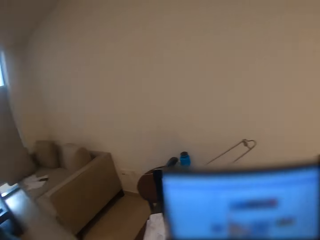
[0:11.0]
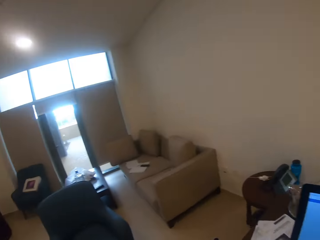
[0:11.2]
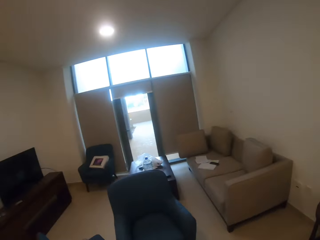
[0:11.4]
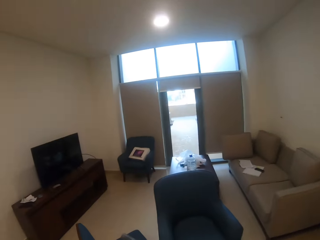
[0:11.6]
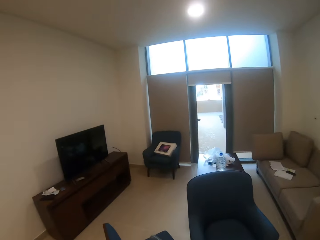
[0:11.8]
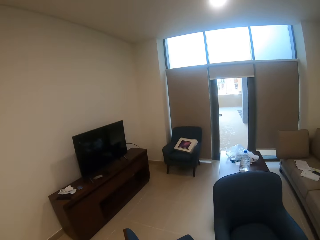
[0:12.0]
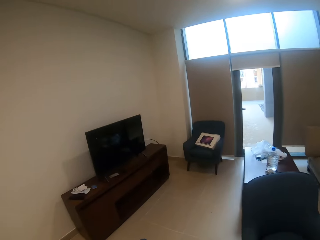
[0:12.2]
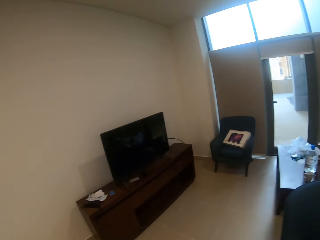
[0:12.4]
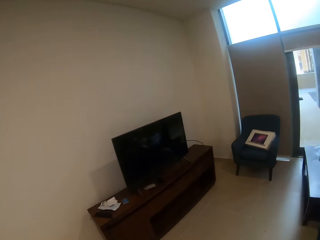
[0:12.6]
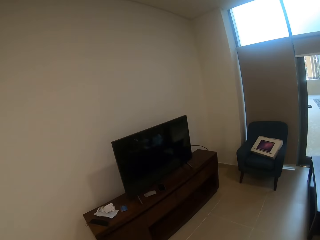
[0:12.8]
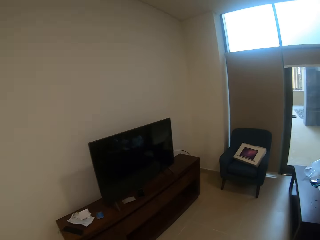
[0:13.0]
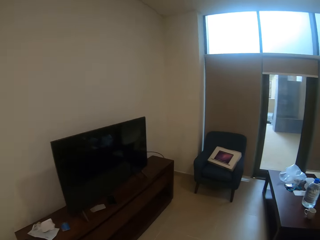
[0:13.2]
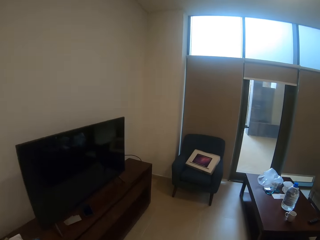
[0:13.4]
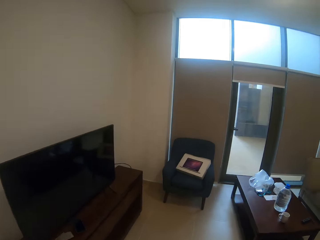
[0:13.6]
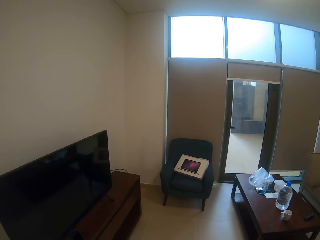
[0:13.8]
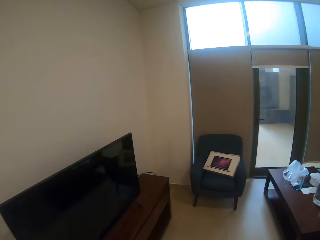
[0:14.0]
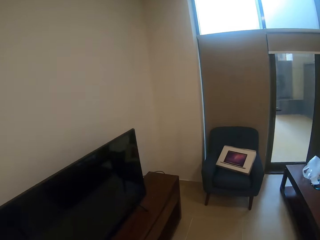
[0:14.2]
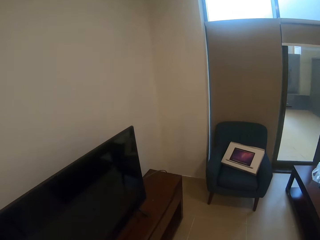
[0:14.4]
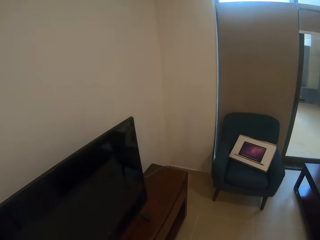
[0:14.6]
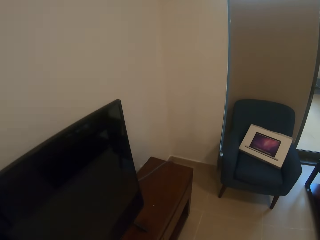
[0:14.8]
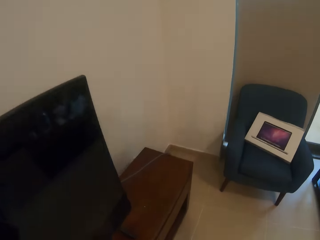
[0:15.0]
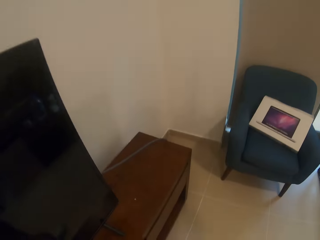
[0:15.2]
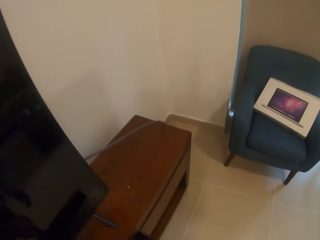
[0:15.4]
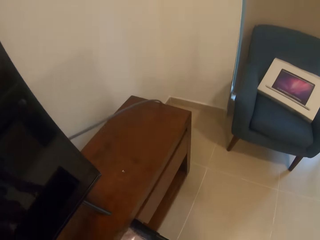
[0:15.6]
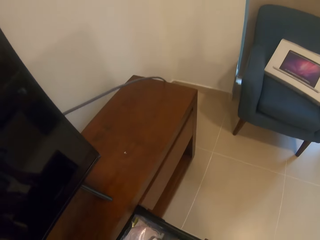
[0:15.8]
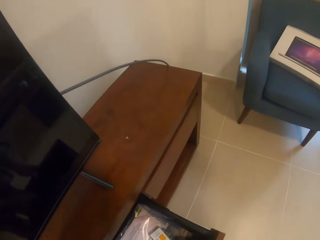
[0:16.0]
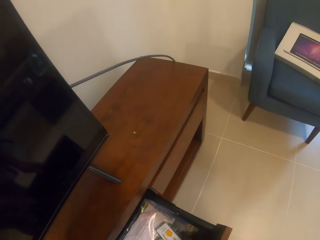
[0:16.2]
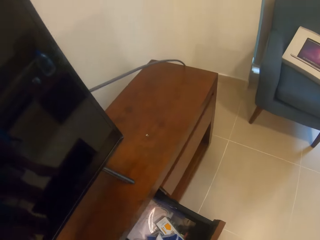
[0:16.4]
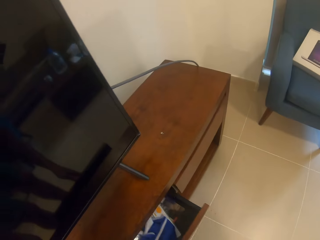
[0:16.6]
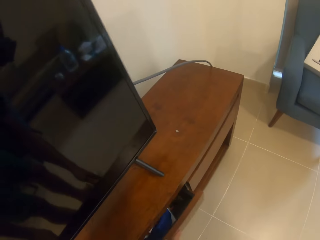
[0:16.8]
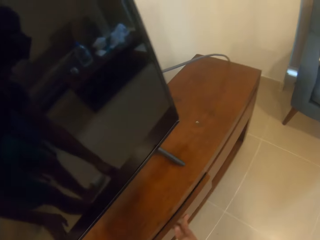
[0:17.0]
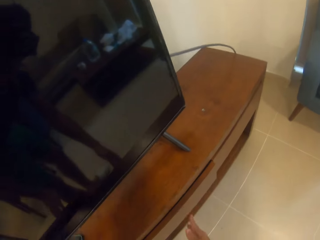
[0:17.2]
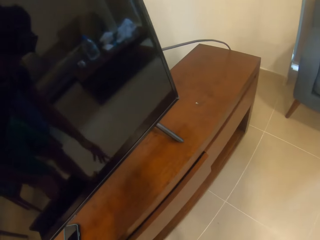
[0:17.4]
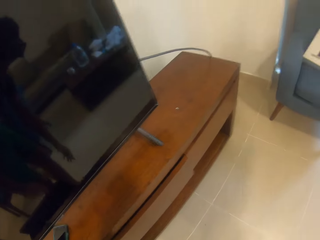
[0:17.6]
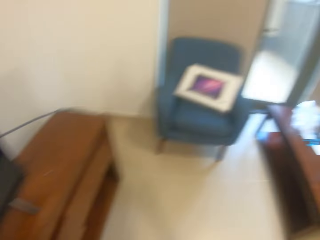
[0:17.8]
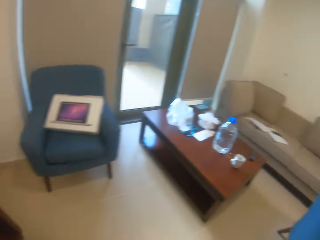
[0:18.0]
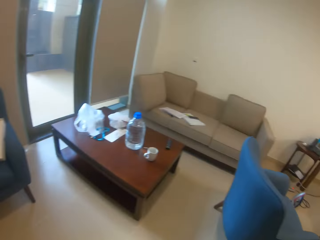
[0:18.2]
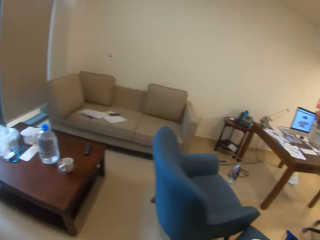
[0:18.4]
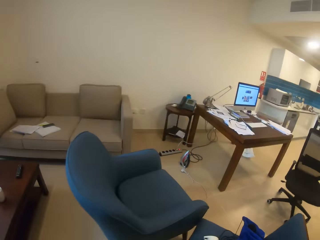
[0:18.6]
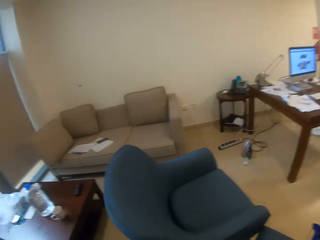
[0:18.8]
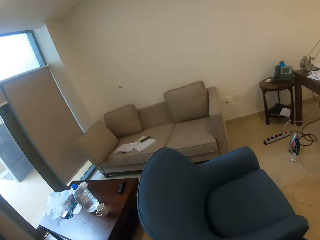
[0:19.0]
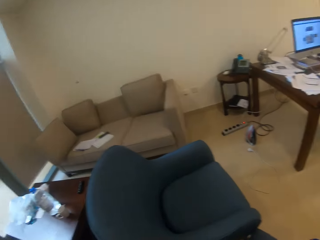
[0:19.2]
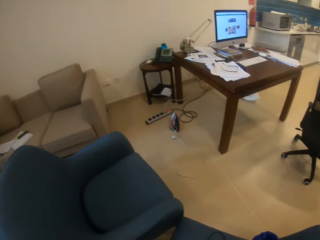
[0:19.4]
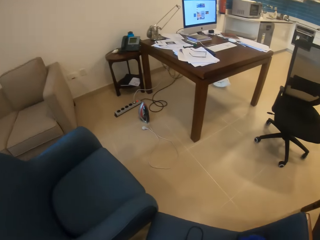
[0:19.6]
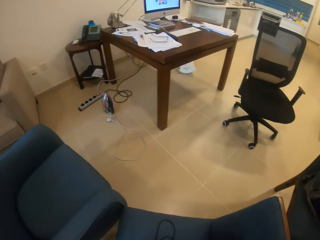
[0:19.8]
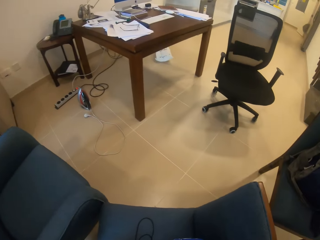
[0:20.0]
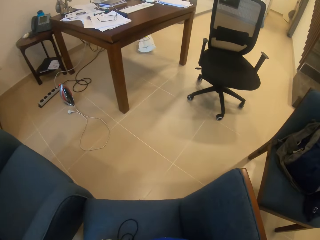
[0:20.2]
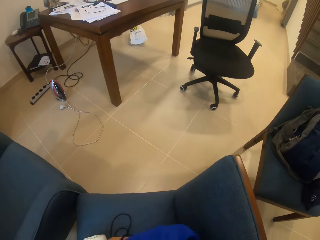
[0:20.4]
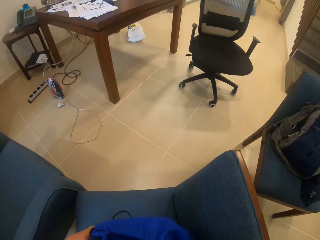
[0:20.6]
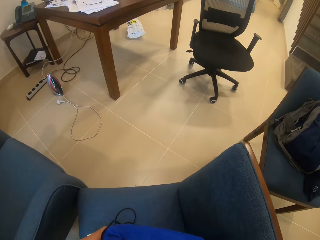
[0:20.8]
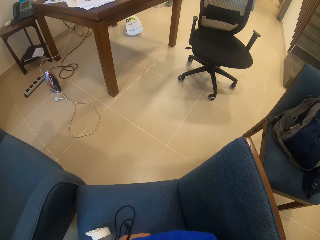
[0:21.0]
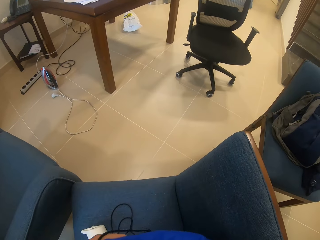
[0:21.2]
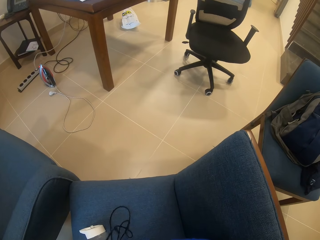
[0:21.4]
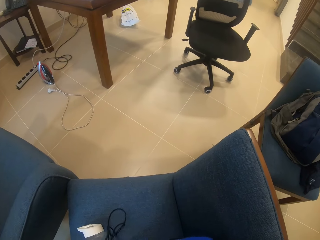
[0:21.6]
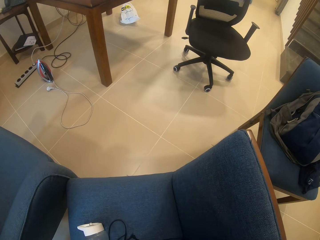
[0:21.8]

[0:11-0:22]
The camera wearer walks in the room. They pull out a drawer. They walk in the room. They push the drawer in. They walk towards a chair.

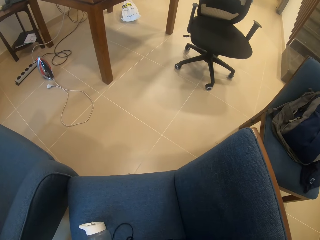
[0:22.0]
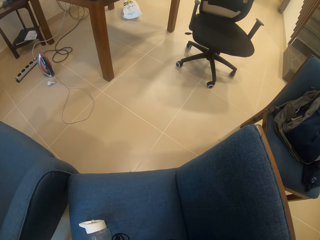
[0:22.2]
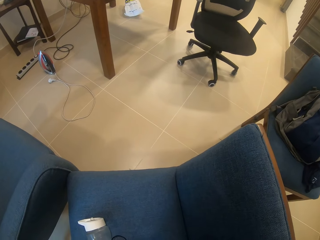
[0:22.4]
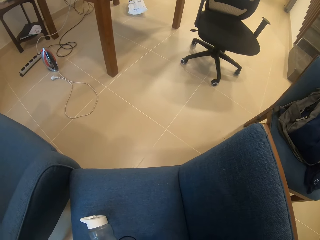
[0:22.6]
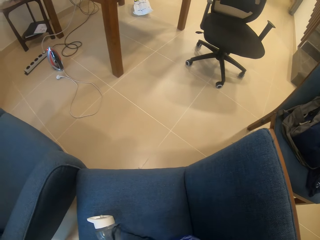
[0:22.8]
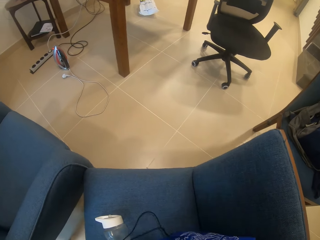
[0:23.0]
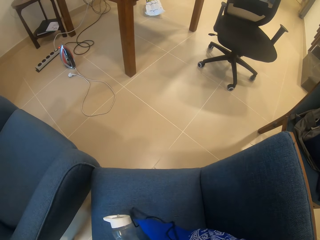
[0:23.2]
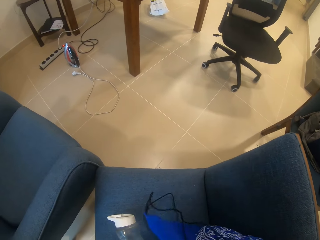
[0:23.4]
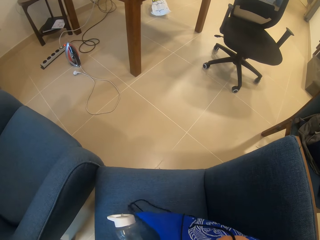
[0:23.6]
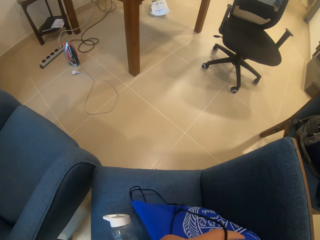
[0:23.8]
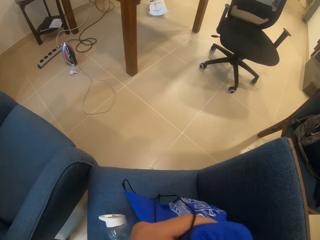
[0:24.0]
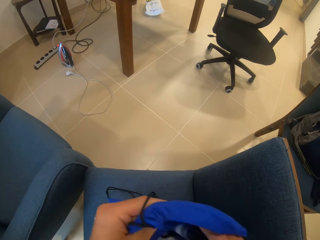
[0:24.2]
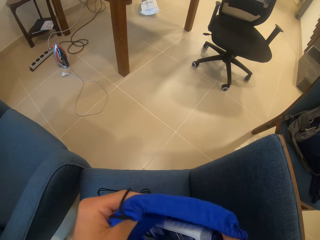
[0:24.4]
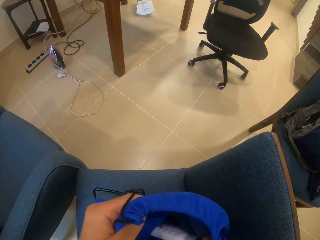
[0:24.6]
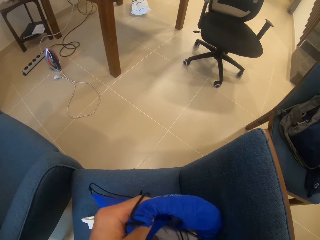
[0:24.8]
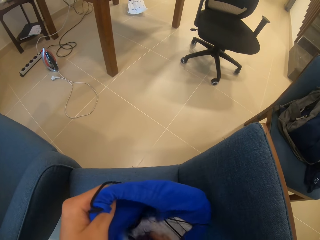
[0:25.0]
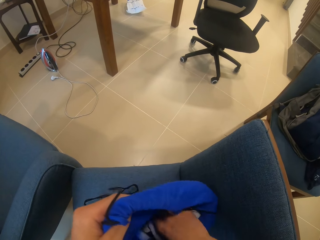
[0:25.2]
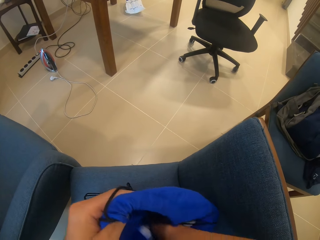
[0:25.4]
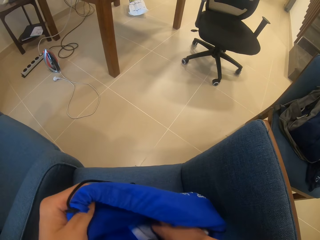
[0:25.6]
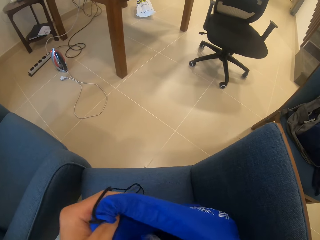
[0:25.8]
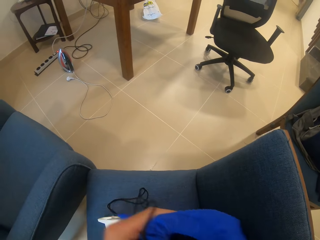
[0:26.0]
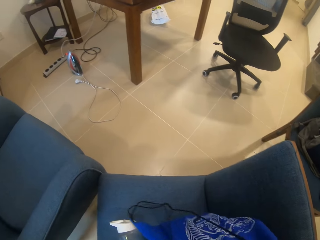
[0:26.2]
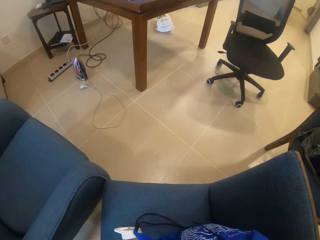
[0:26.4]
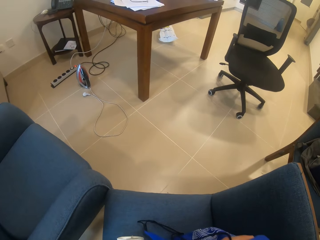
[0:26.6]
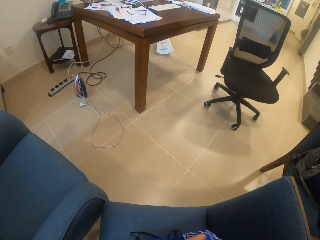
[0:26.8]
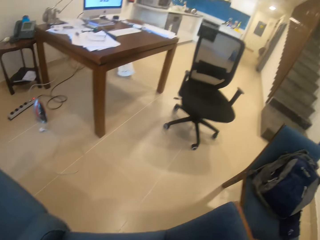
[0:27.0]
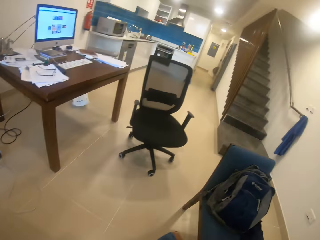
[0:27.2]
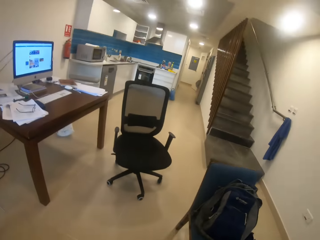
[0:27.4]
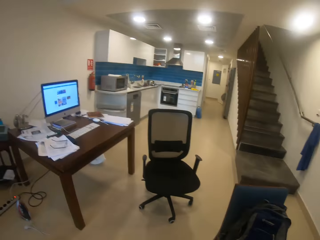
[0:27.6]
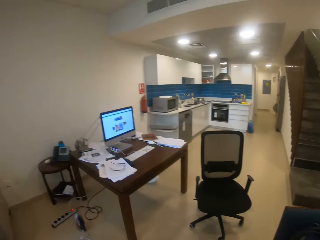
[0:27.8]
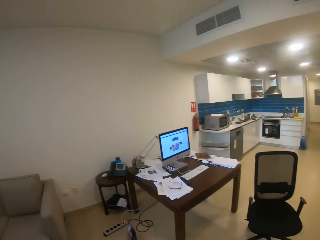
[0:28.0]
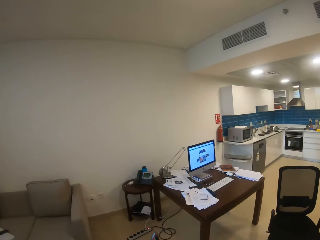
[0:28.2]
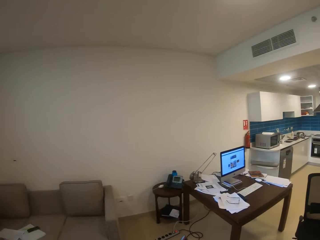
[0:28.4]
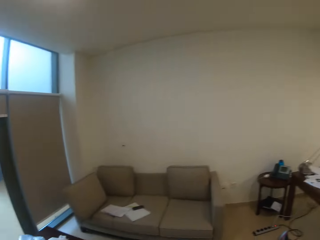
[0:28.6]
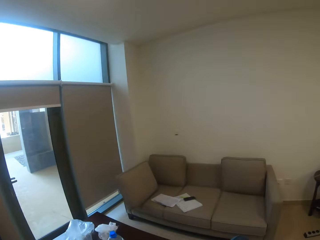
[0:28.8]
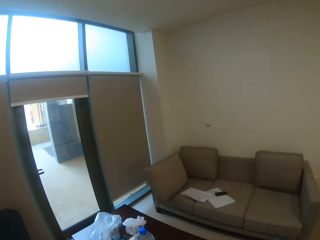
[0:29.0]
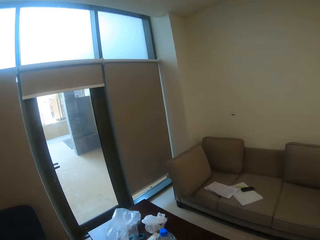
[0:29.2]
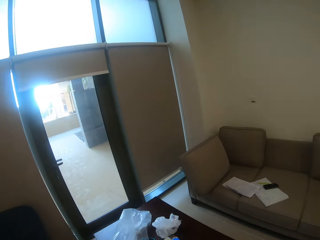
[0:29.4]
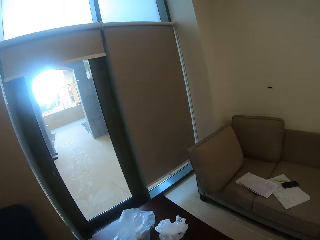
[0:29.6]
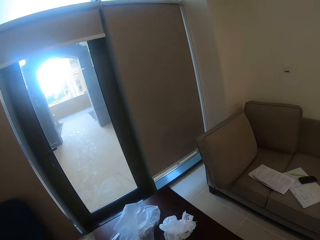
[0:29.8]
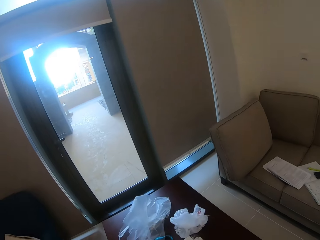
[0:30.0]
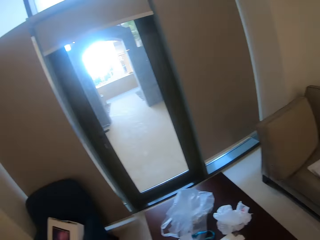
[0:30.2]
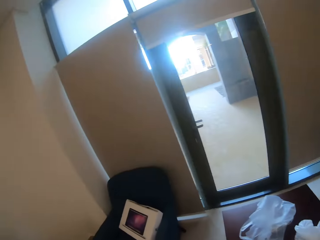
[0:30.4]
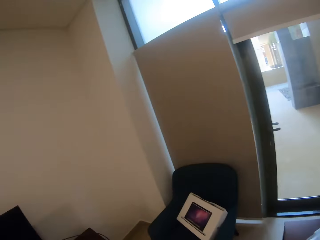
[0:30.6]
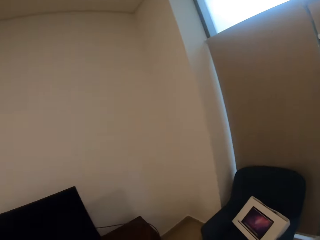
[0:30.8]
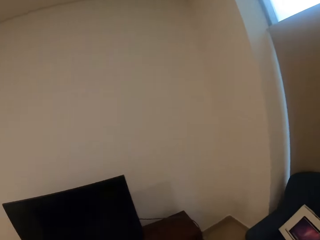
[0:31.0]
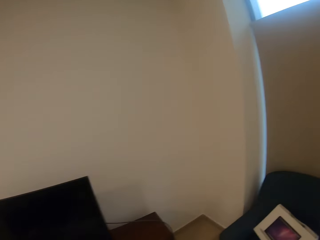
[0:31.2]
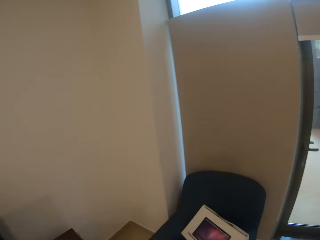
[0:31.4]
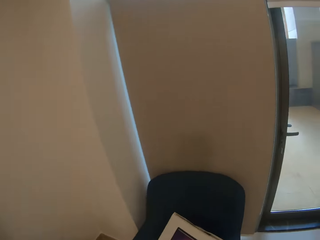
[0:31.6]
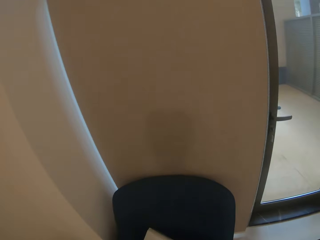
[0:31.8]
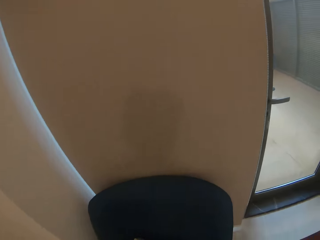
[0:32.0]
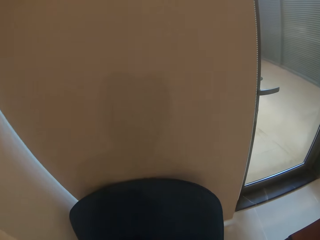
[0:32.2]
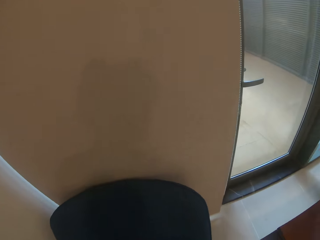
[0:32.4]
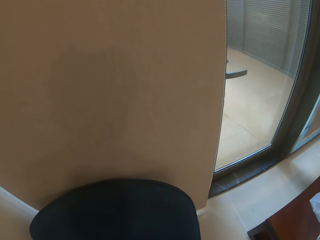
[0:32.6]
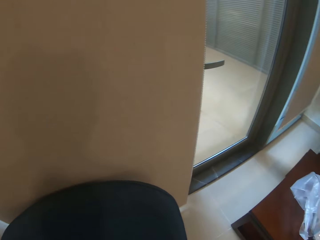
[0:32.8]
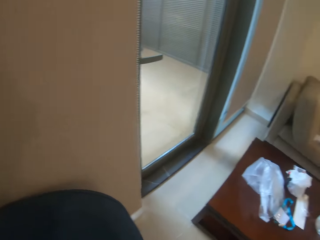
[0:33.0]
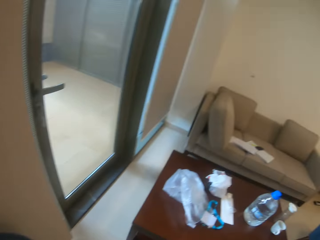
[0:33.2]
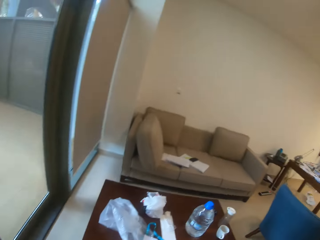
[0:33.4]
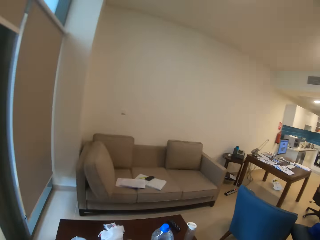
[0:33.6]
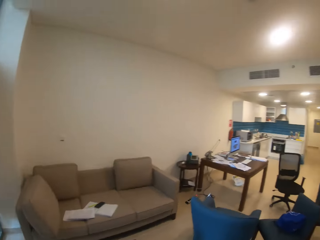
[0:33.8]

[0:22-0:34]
The camera wearer picks up a bag from a chair. They open the bag. They search inside the bag. They move in the room. They walk towards a study table. They walk toward a door.
